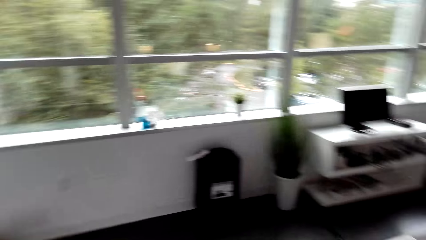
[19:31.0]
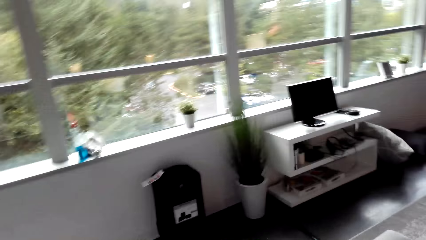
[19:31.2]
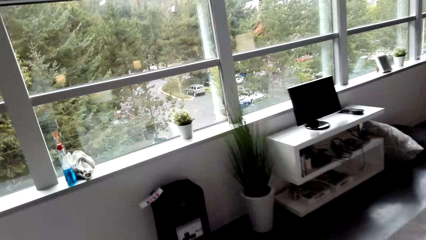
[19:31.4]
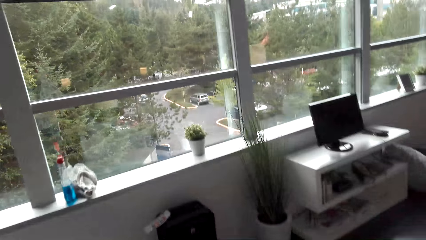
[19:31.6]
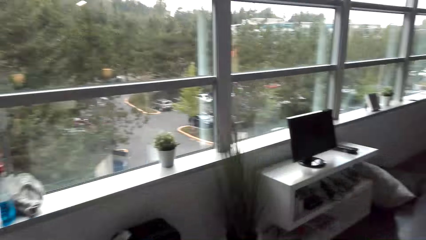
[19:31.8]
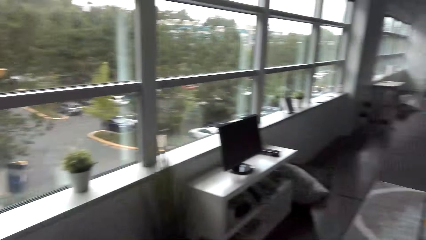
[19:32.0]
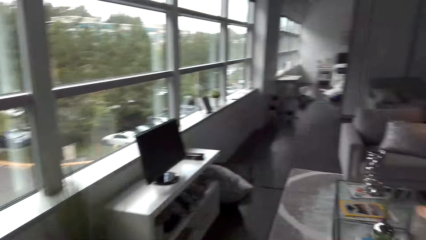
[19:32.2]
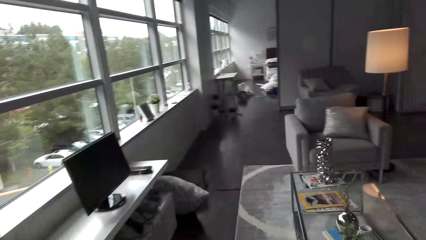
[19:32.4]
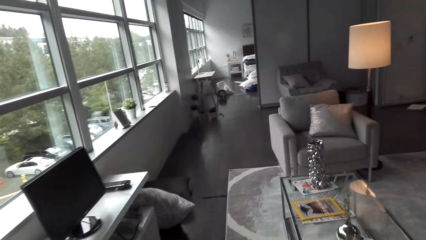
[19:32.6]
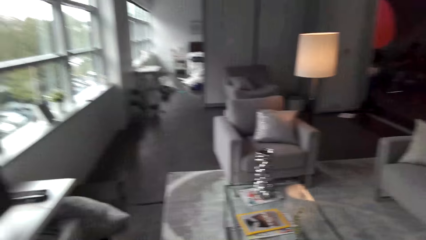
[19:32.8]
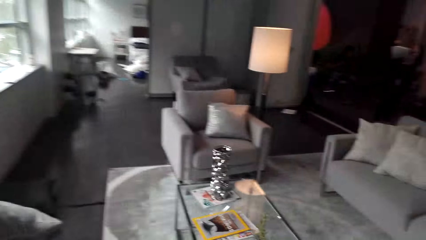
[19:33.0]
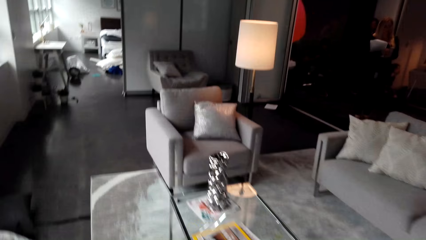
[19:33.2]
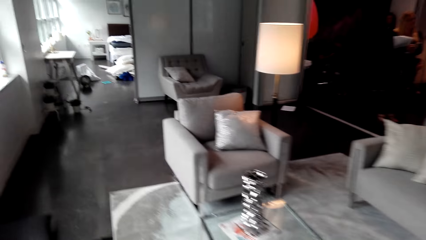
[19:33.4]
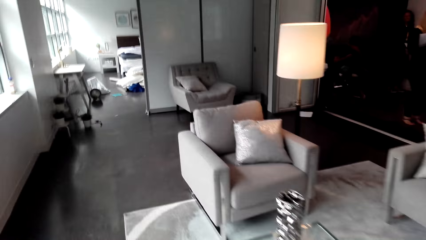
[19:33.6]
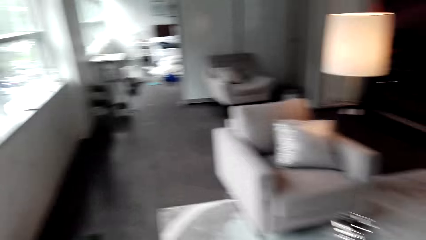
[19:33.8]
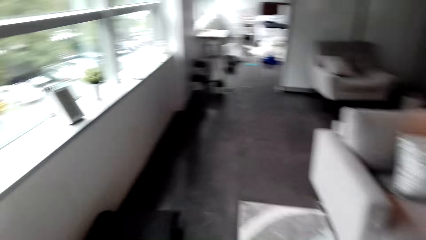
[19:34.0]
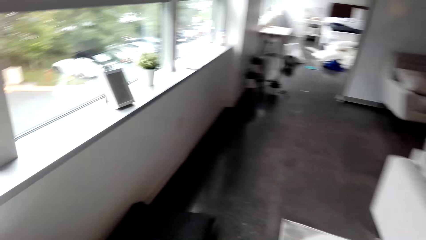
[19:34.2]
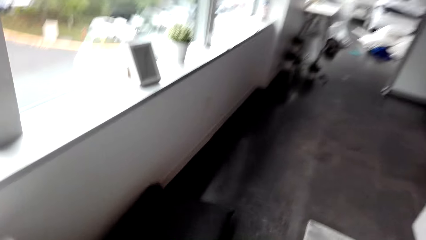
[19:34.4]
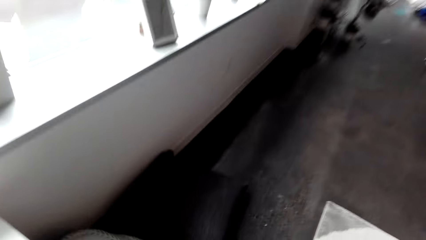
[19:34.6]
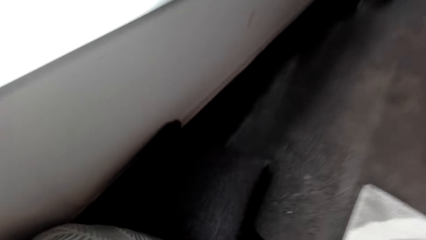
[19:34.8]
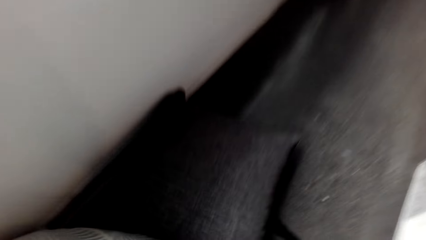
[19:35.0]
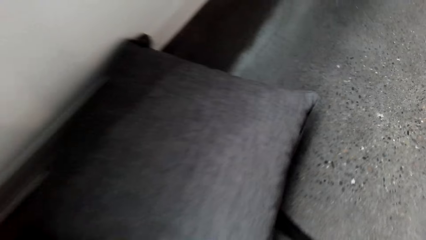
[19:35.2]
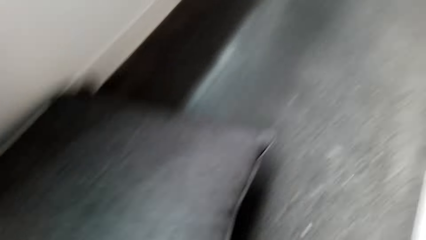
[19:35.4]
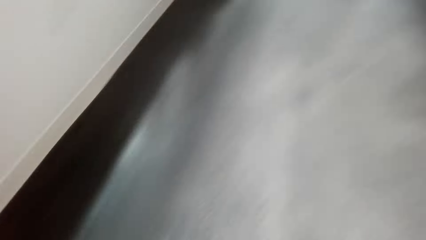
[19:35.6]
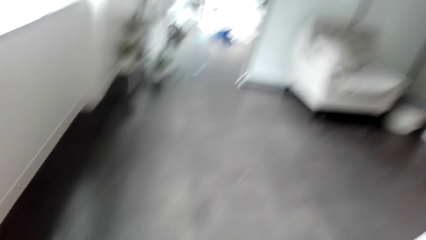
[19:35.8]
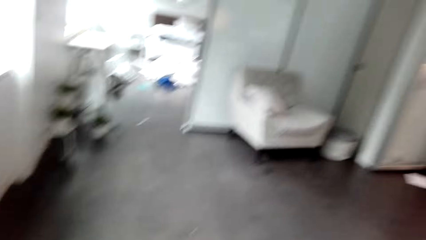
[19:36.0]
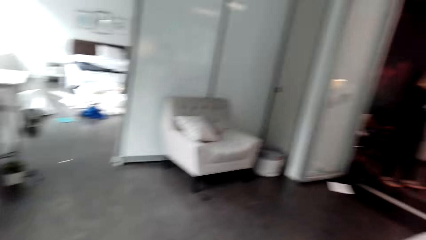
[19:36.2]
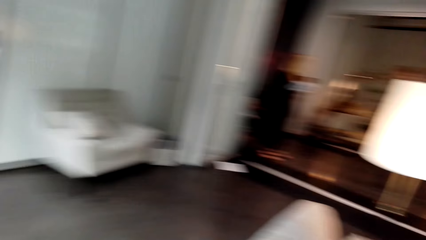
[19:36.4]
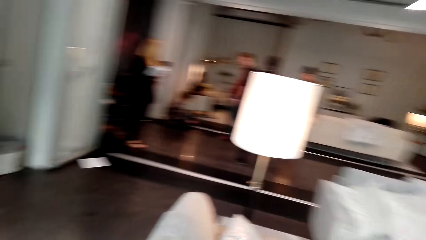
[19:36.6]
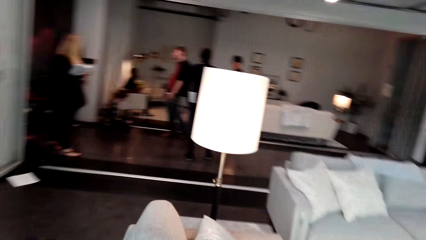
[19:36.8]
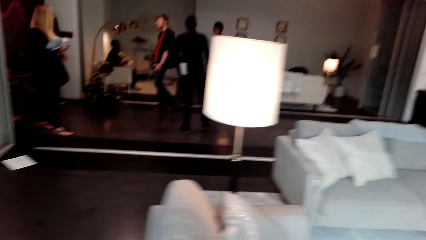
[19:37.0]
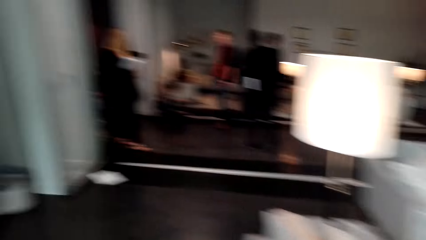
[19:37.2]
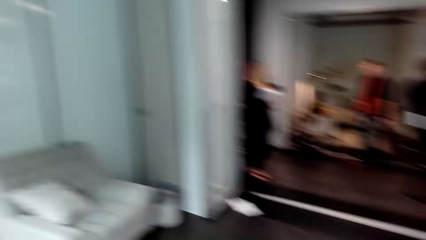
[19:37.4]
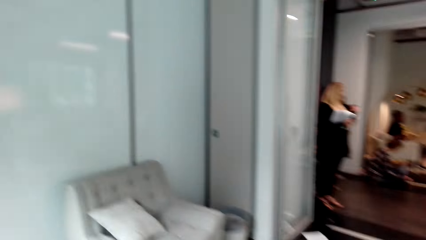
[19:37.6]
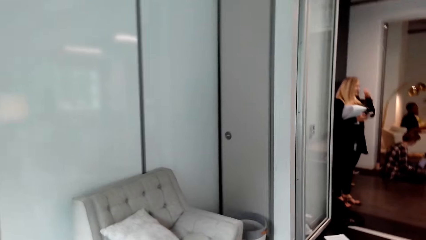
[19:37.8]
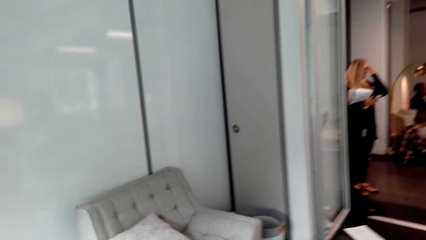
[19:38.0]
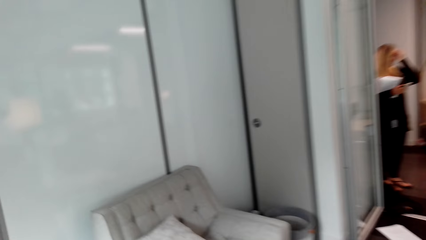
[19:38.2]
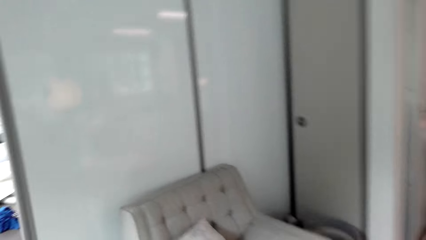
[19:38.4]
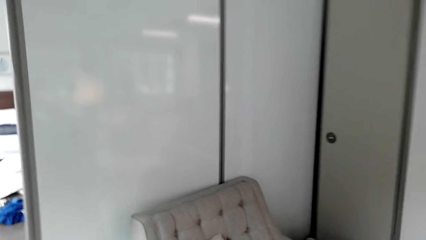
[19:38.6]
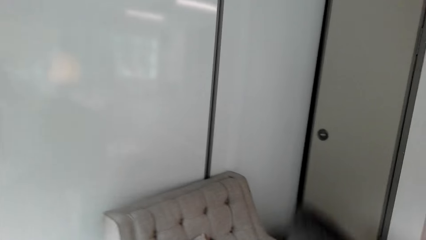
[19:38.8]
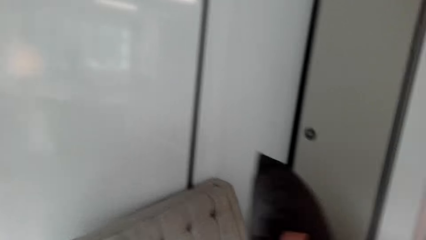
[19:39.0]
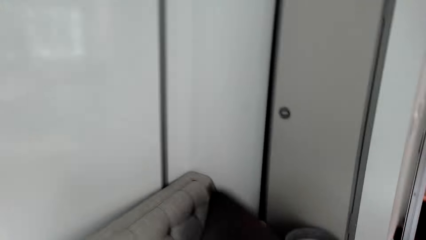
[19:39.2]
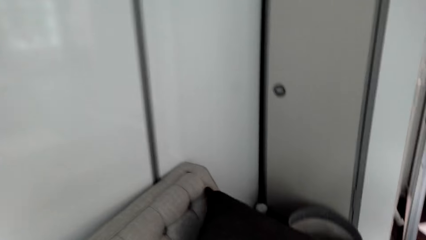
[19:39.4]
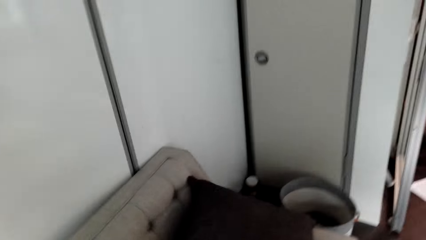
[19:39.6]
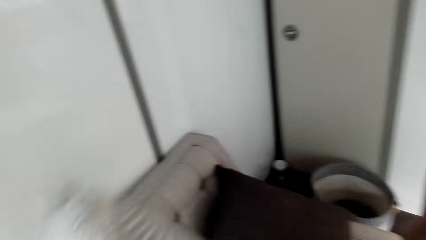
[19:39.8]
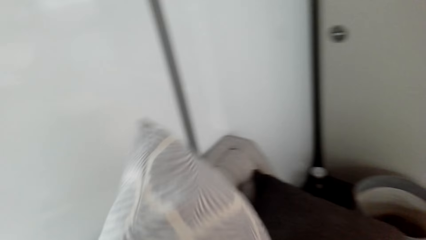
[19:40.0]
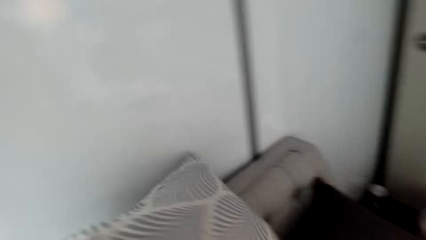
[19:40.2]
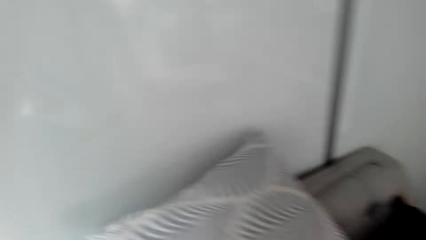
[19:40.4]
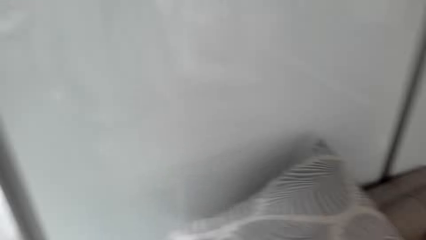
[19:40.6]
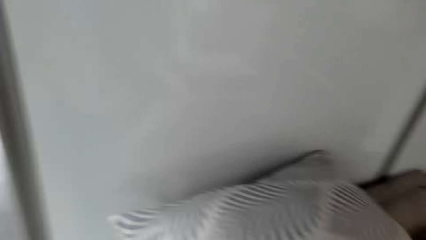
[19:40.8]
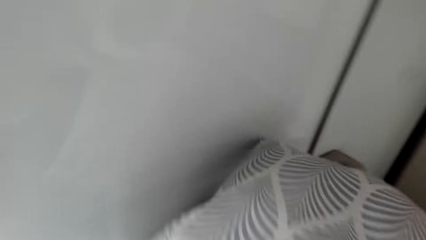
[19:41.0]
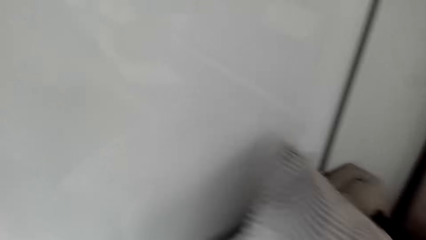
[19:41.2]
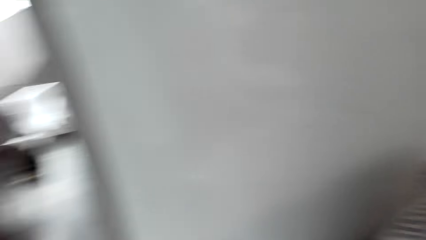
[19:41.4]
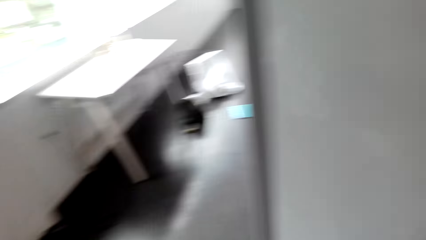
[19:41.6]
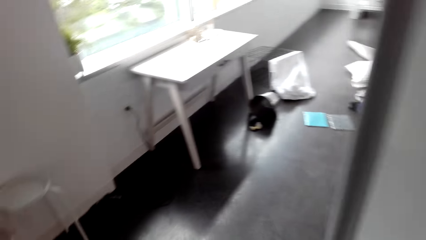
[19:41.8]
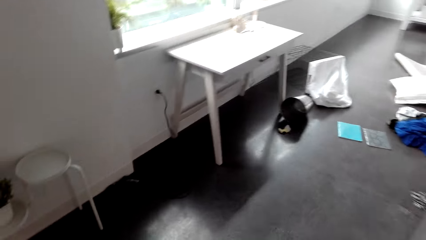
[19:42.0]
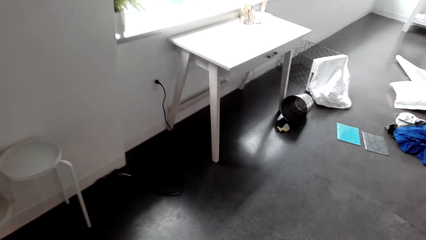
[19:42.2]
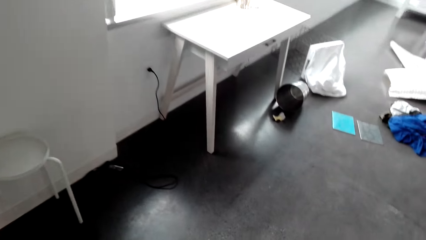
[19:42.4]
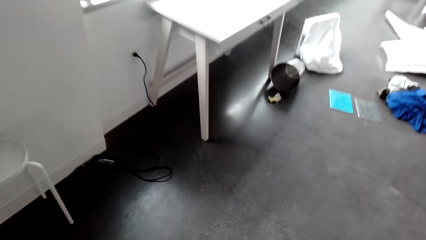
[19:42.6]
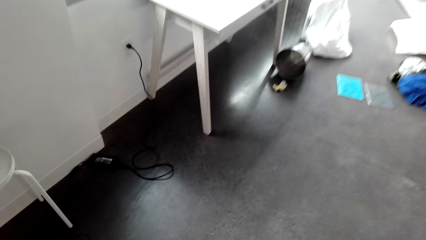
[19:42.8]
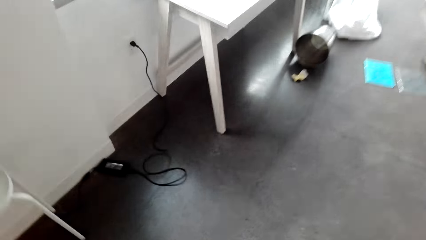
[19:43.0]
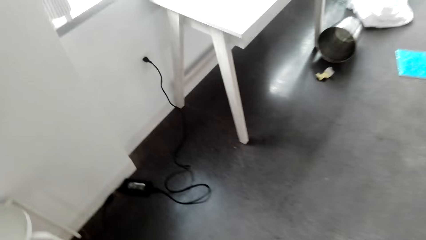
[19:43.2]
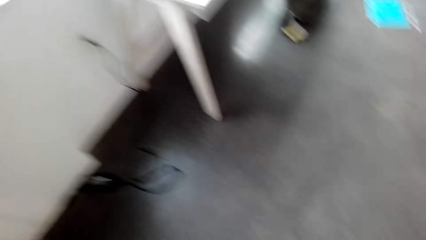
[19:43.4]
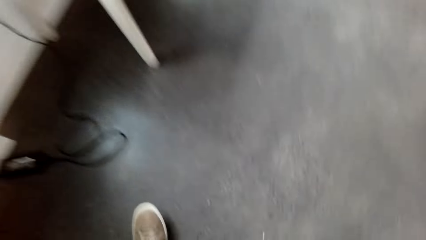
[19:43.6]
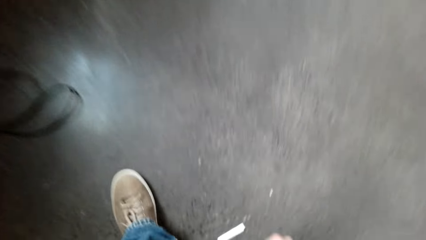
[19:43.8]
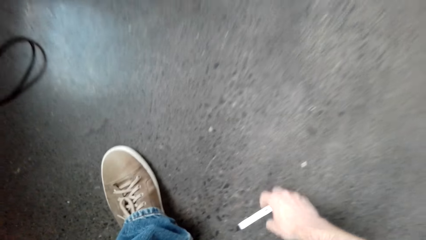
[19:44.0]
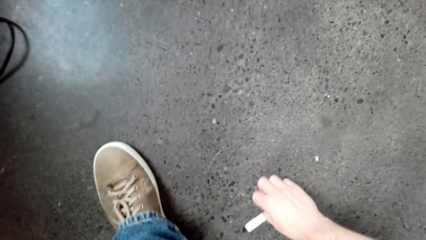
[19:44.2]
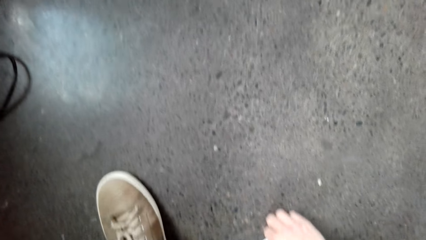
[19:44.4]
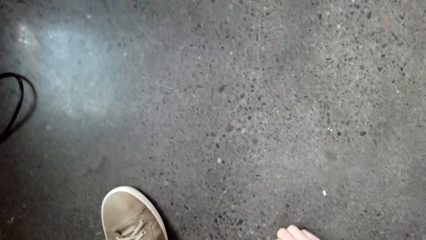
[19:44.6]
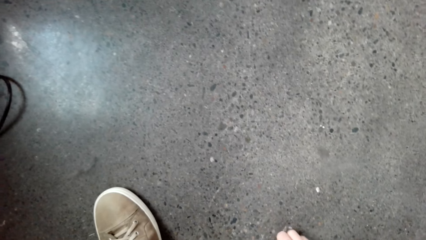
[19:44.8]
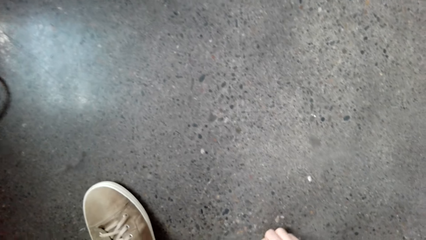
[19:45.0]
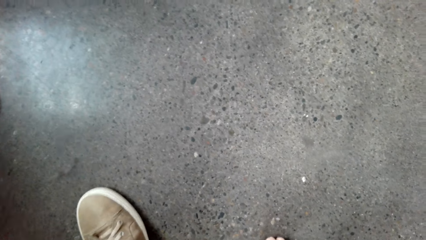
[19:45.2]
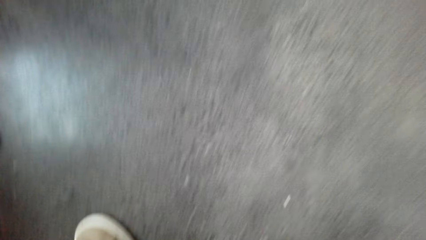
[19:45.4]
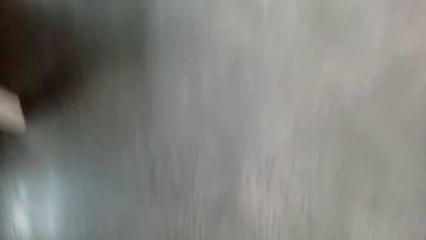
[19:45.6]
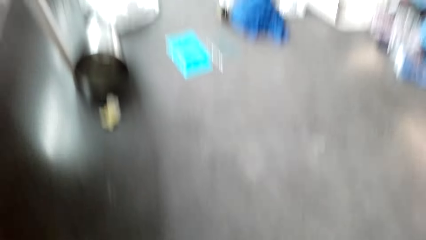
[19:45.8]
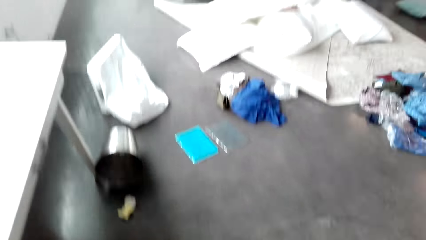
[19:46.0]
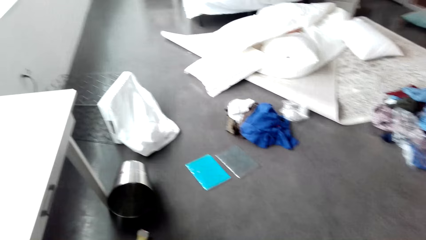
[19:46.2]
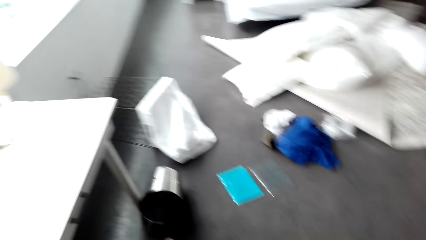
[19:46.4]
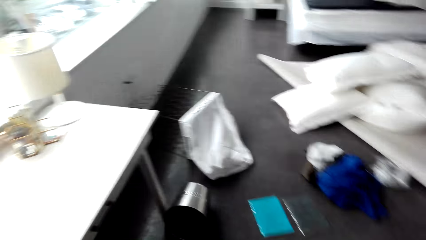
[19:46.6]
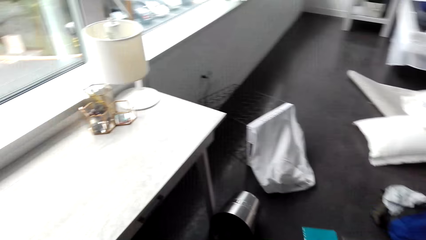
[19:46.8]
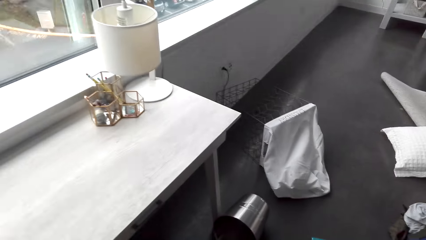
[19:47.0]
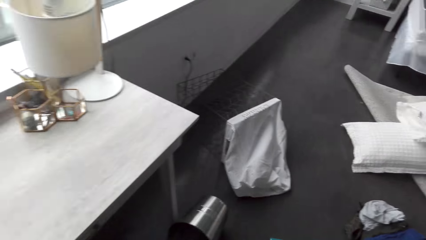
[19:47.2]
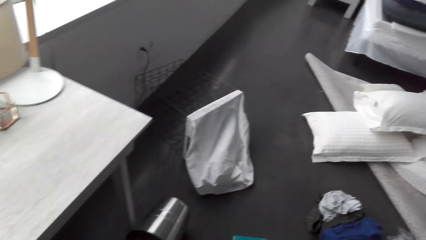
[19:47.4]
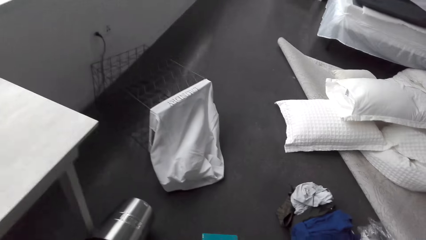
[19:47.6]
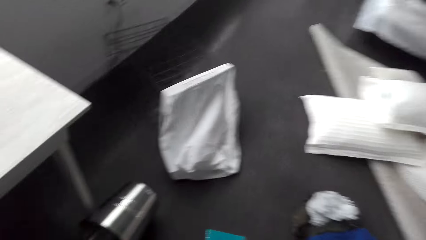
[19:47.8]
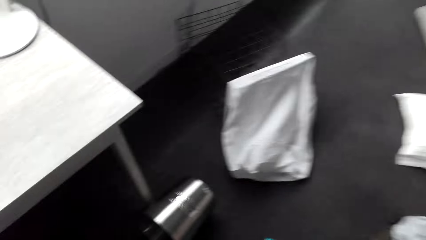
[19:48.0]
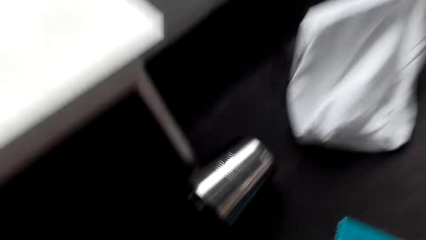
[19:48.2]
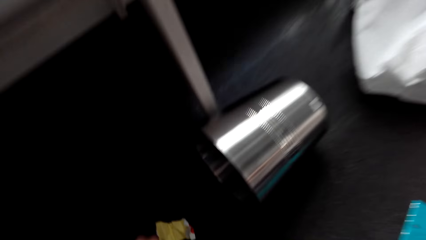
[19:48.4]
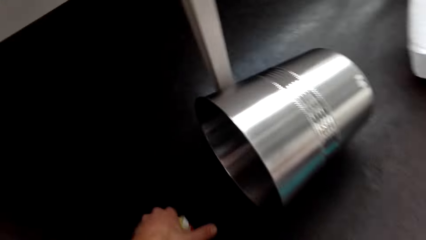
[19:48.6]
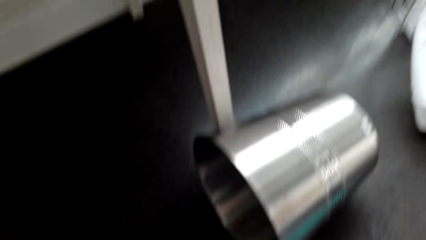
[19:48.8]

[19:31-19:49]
The camera wearer walks around the house. They pick up a pillow. They look around the house. They walk. They throw the pillow on a seat. They put the pillow on the couch. They walk. They pick up something. They walk.
